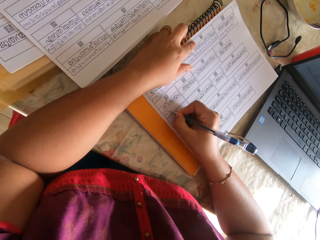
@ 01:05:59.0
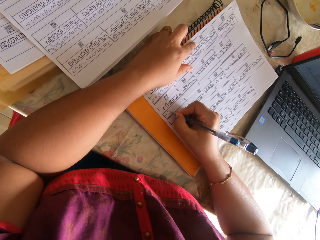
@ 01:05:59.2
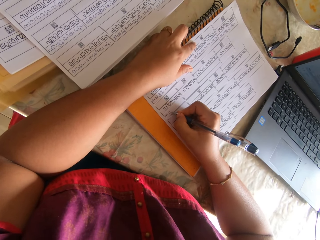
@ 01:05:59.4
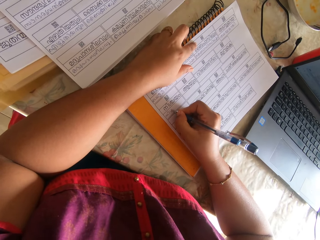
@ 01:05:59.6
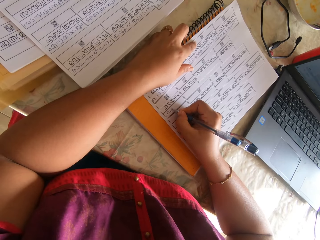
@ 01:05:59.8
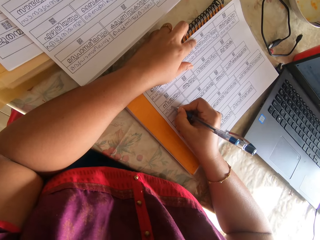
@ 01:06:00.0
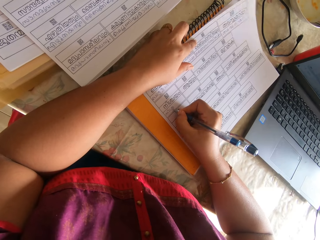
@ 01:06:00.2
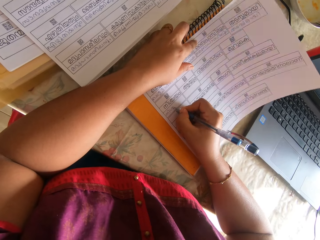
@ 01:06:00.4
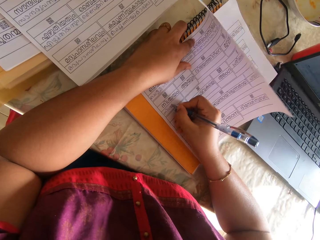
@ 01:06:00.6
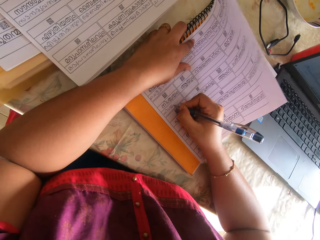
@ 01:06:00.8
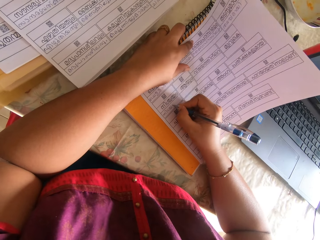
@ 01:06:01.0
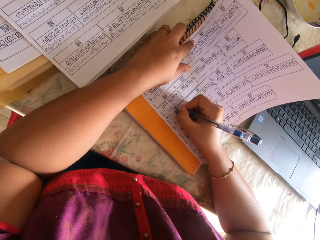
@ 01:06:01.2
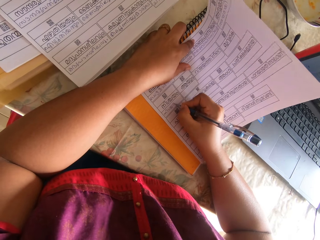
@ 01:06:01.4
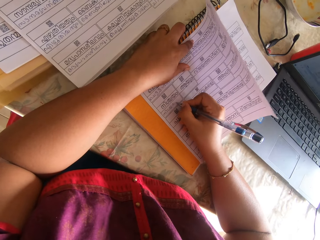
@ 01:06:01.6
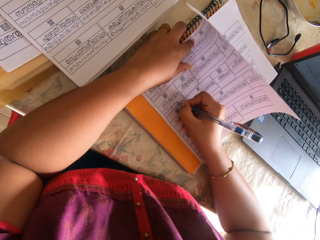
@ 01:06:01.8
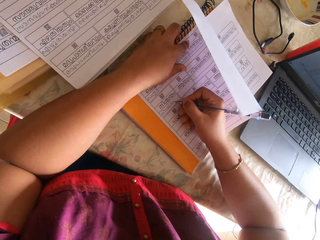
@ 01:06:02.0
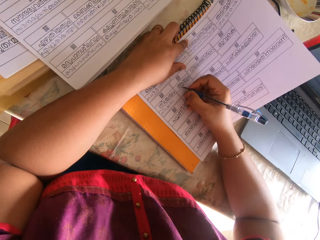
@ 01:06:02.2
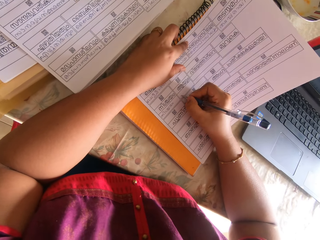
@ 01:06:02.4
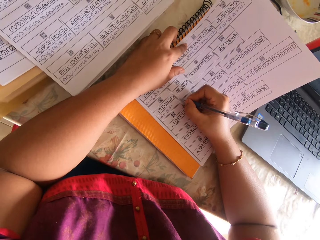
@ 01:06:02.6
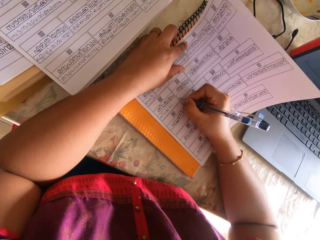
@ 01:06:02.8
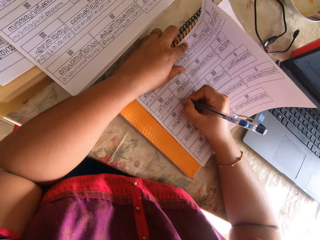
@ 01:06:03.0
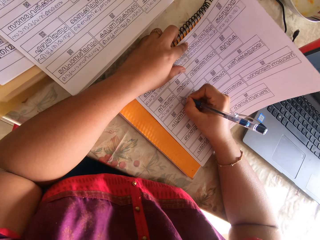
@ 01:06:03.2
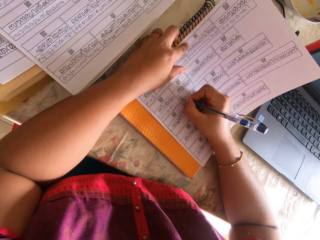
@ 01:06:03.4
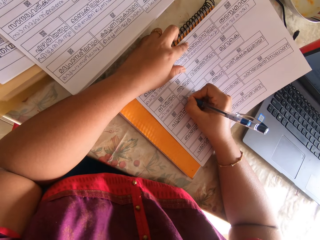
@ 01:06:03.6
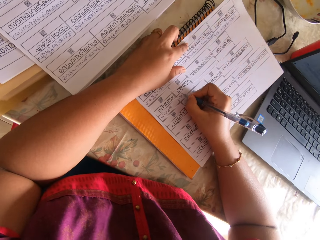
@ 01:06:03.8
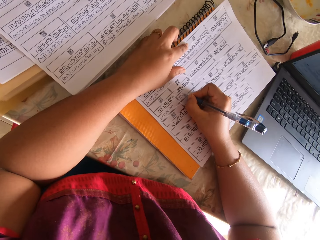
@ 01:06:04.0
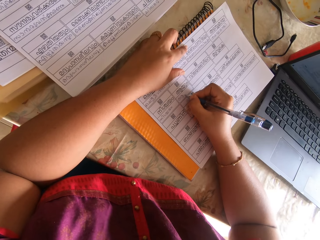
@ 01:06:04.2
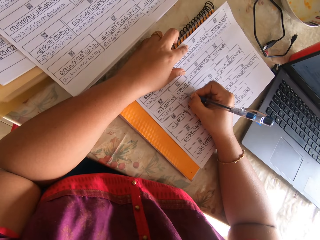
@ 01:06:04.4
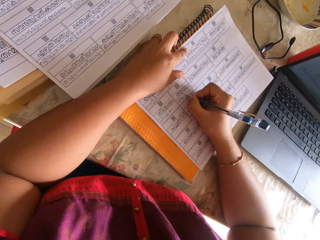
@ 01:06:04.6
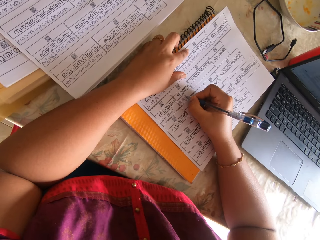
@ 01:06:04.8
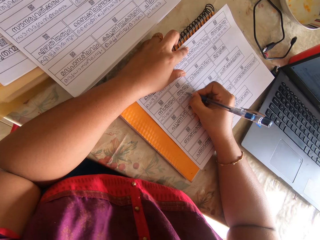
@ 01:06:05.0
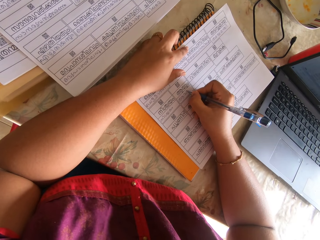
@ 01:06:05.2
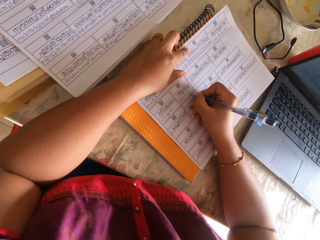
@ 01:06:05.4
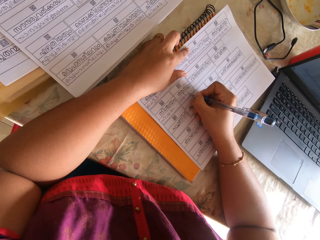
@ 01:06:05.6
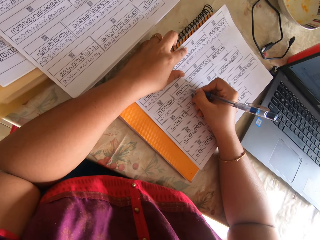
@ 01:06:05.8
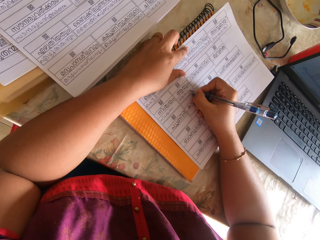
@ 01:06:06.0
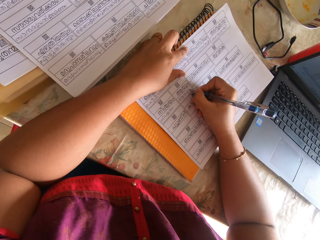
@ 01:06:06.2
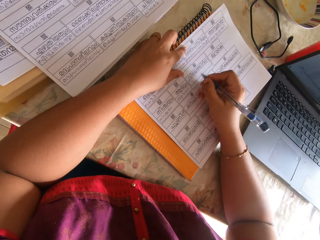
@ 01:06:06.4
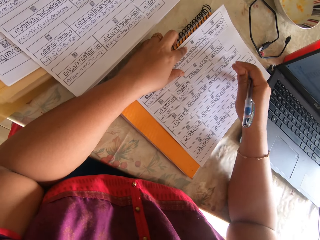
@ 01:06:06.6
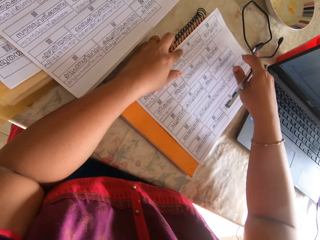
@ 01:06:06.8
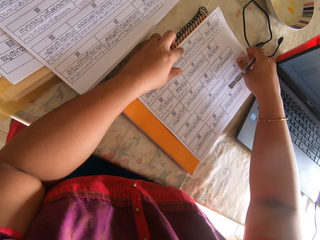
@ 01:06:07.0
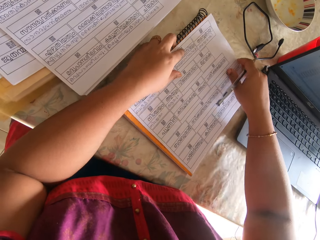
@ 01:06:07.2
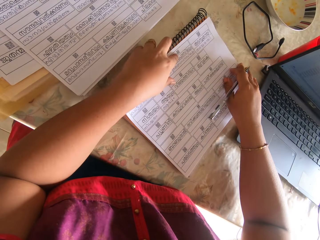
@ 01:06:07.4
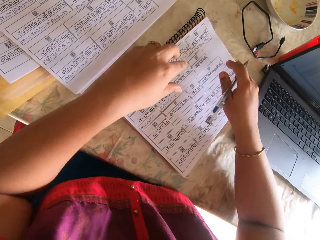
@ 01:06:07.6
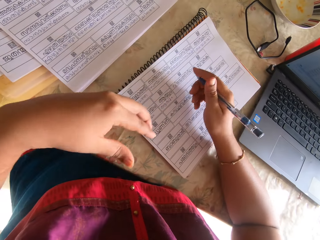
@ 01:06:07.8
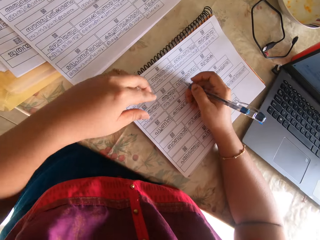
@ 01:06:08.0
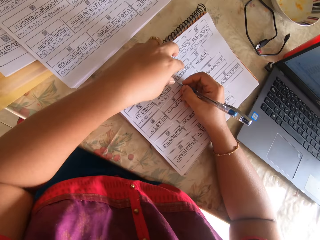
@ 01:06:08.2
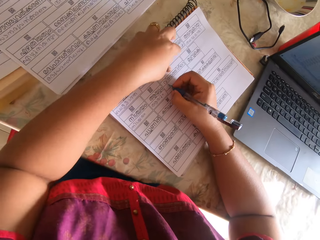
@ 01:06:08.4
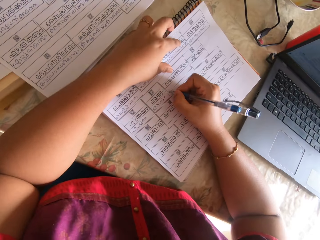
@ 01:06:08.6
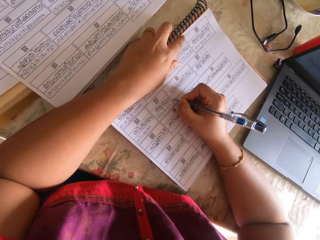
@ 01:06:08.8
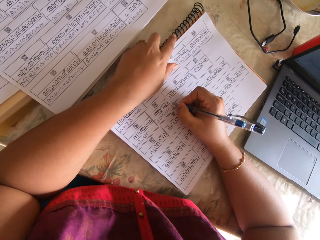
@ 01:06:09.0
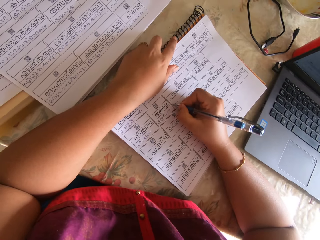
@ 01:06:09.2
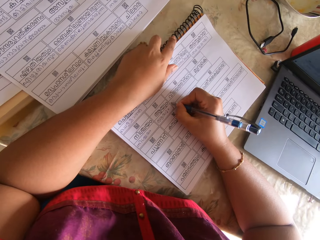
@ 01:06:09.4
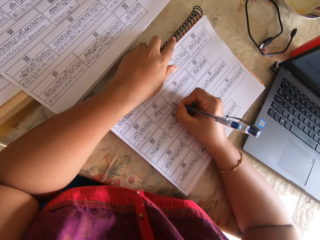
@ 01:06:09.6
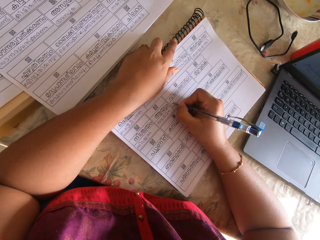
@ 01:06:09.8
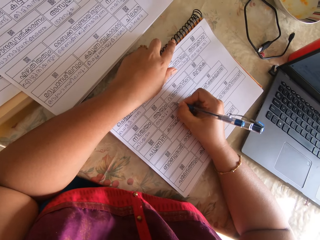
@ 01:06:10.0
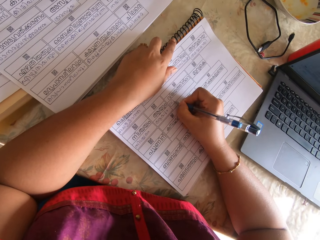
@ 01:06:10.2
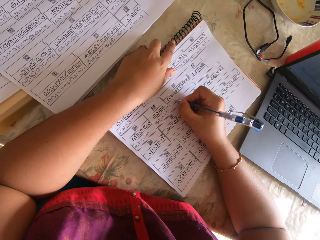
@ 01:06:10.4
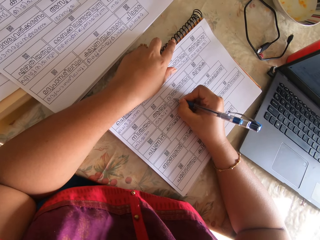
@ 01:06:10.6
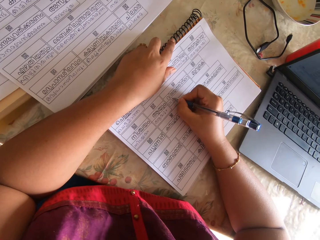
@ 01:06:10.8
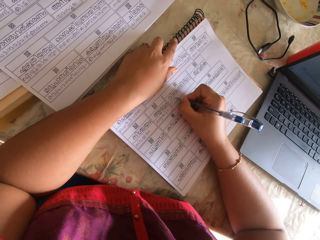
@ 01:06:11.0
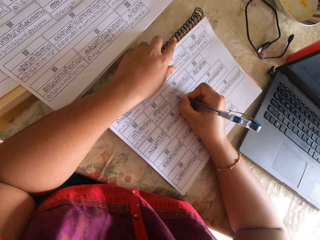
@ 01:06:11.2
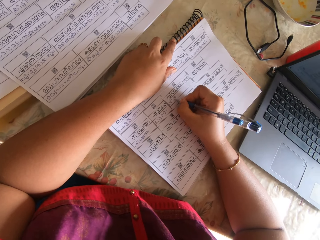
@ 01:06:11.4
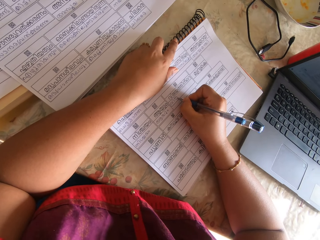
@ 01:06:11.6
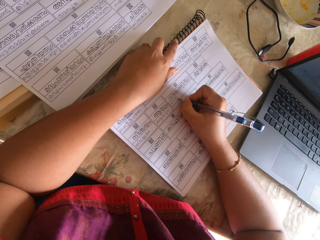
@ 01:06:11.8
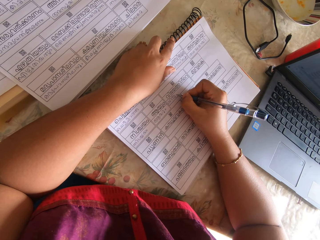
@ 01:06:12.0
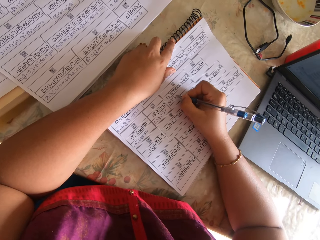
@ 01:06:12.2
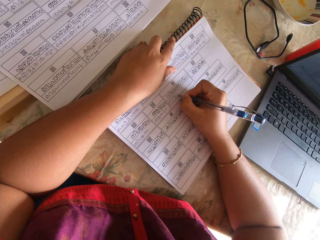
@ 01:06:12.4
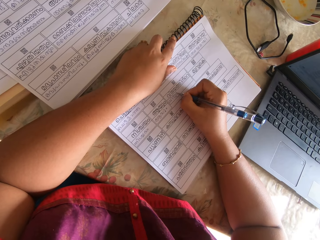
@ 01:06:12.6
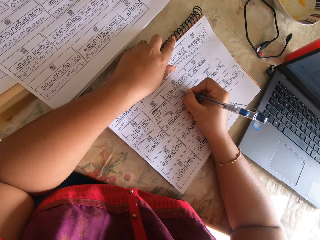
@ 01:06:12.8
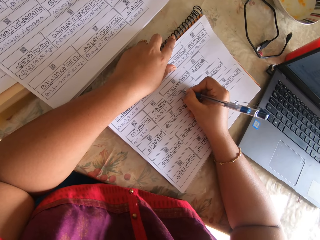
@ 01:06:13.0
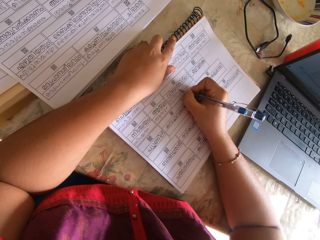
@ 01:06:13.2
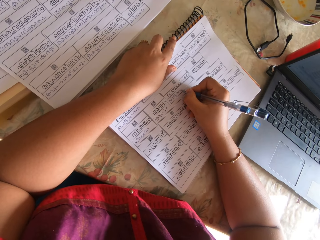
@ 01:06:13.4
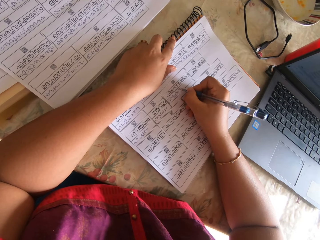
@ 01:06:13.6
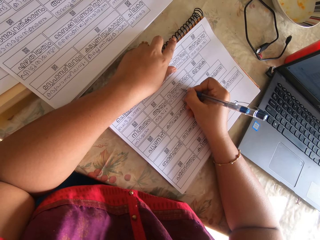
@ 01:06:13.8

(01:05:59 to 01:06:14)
The camera wearer adjusts the paper with her right hand. She writes on the paper with the pen in her right hand.

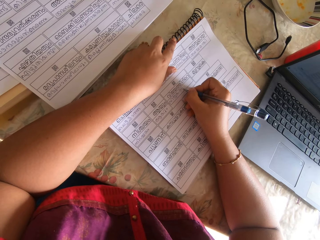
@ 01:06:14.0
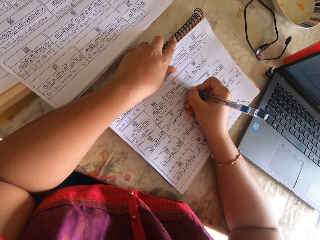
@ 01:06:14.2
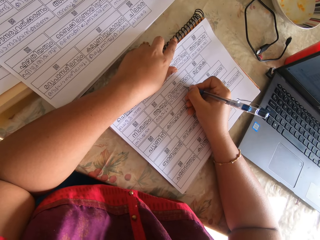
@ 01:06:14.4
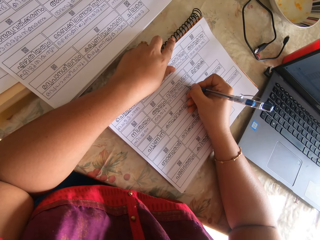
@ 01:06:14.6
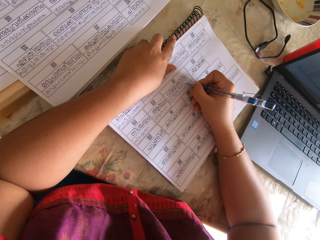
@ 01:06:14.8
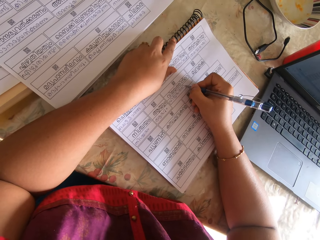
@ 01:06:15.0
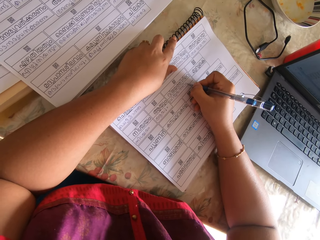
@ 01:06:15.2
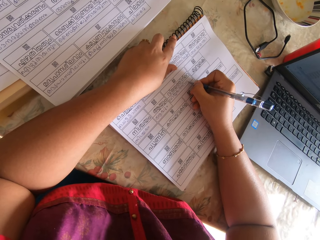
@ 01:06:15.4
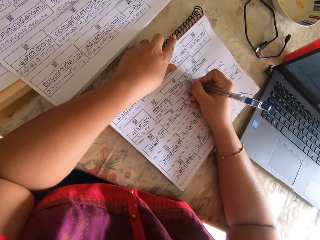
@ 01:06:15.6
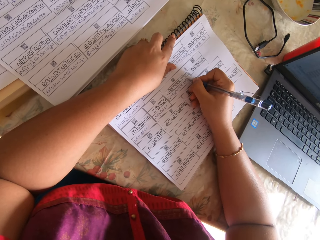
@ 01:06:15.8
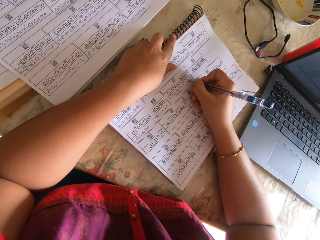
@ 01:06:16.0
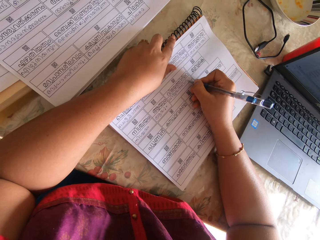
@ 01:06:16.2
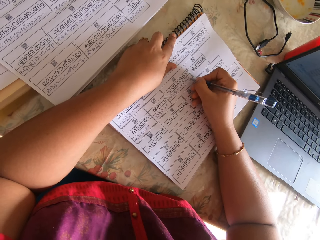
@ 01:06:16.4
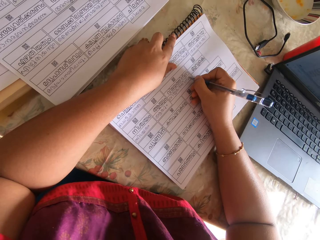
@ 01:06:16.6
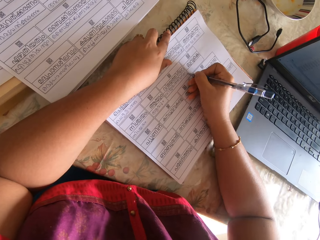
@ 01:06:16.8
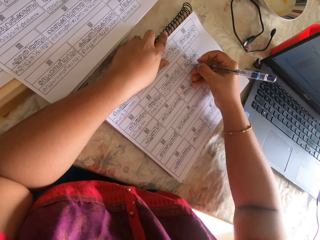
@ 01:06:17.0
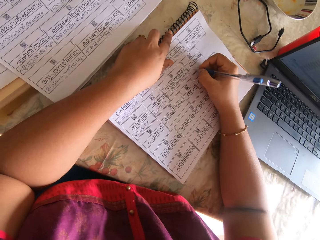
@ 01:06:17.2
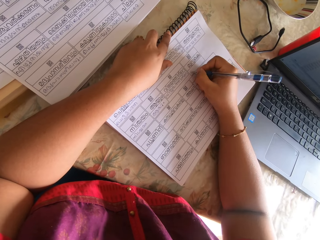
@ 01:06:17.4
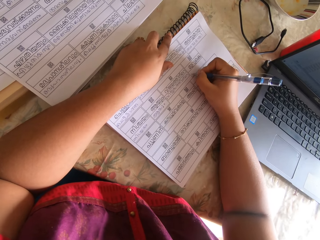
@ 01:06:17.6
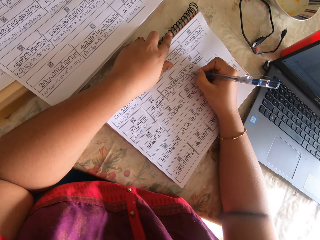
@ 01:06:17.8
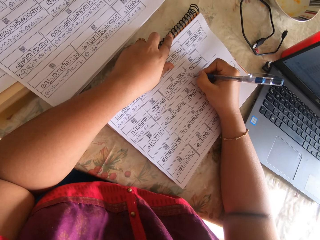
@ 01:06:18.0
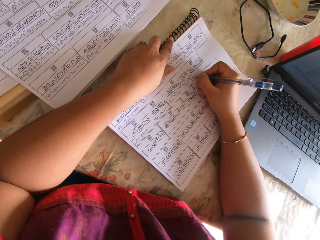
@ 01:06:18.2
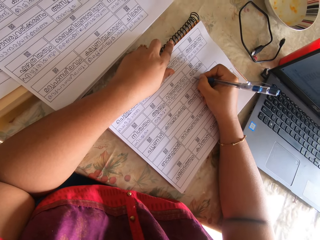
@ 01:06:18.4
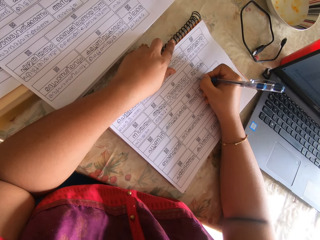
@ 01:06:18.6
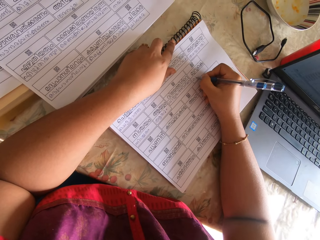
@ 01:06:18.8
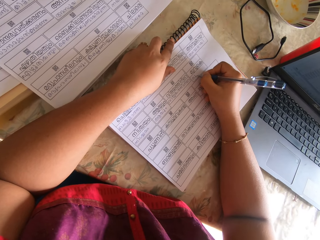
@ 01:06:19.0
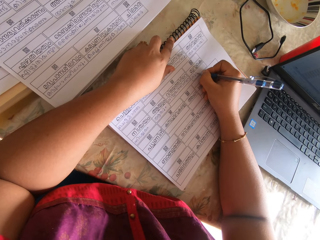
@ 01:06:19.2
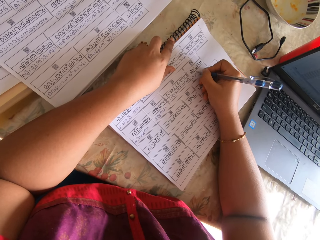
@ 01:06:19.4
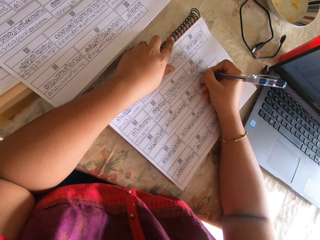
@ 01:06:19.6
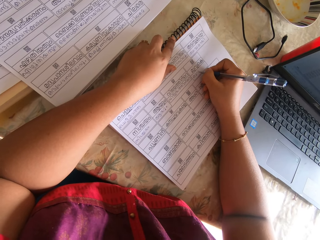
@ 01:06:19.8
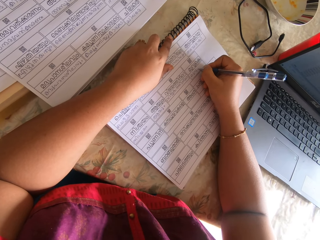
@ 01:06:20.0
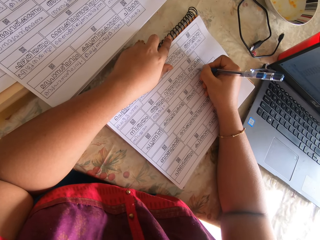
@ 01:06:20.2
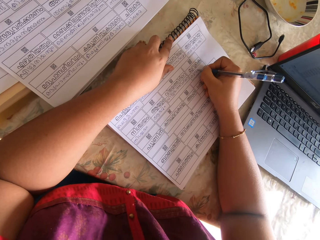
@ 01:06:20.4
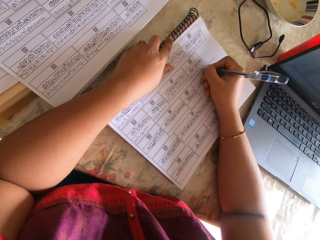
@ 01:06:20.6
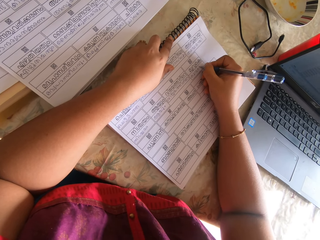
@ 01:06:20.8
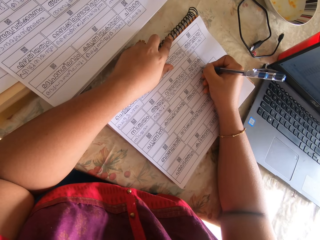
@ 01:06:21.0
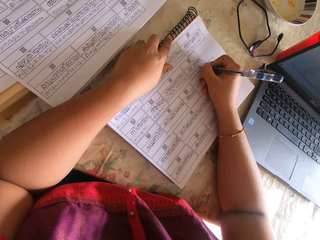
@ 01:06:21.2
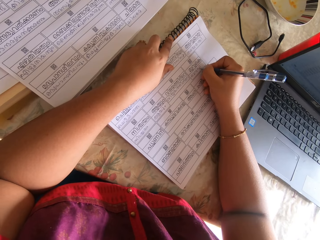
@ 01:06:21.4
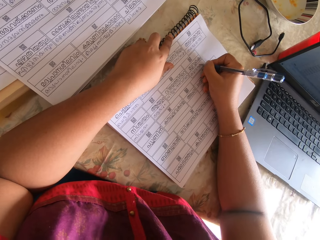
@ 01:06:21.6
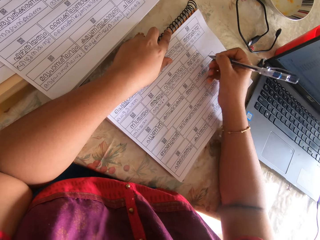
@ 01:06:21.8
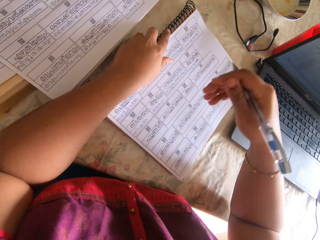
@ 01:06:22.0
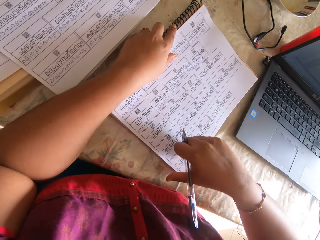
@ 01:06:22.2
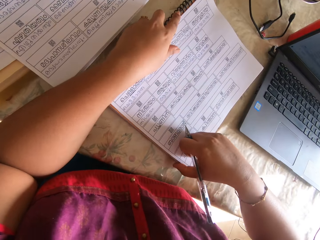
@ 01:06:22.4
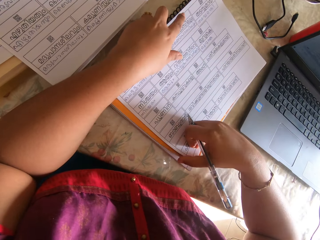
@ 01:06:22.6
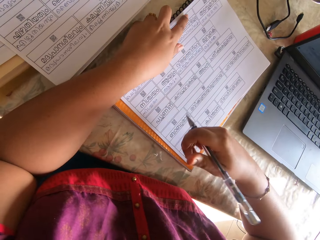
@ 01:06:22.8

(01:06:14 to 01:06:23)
The camera wearer adjusts the paper with her right hand.
